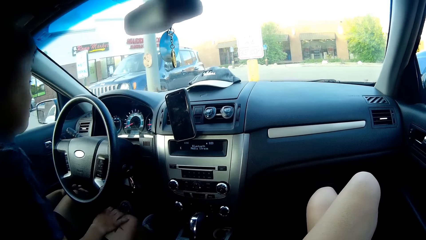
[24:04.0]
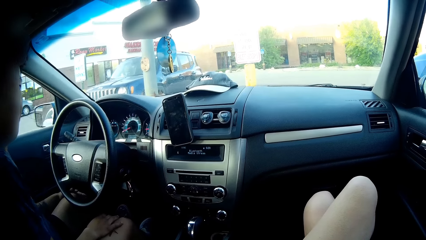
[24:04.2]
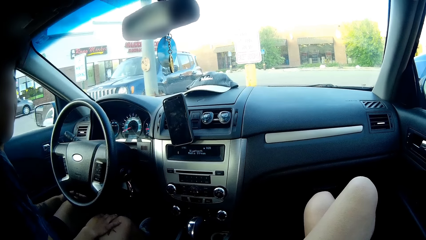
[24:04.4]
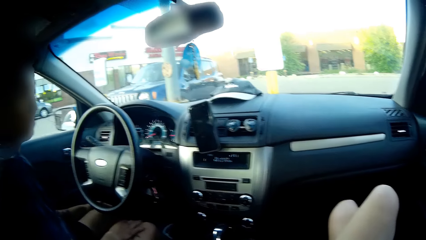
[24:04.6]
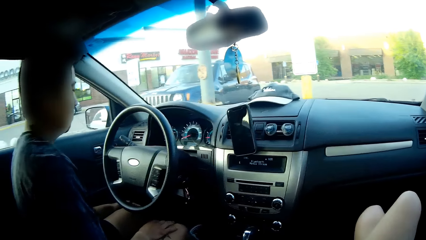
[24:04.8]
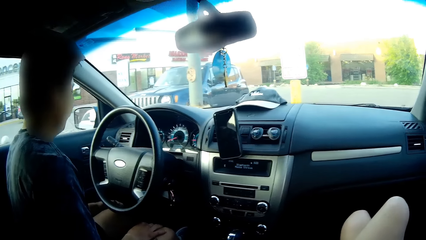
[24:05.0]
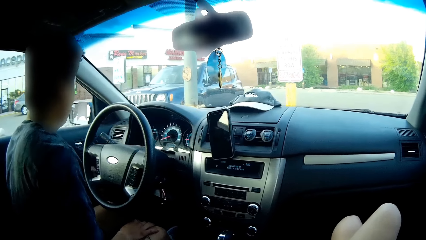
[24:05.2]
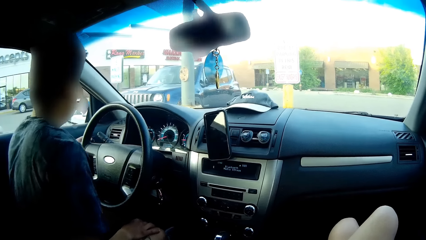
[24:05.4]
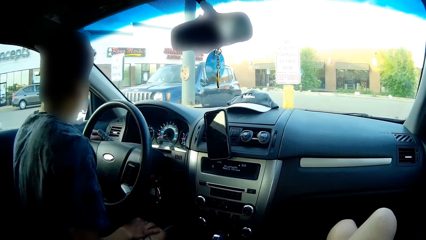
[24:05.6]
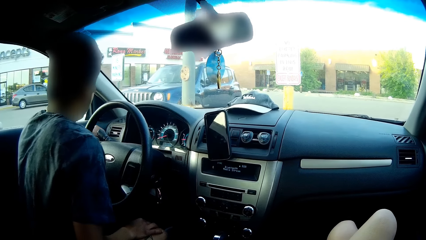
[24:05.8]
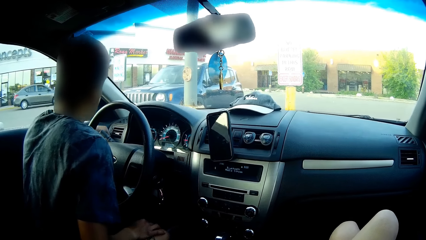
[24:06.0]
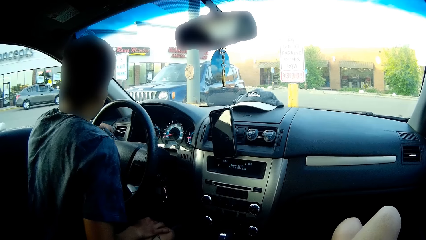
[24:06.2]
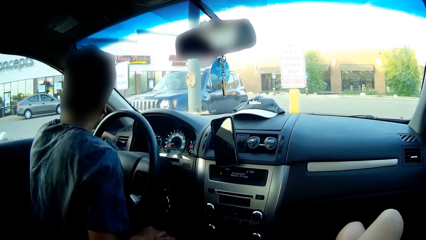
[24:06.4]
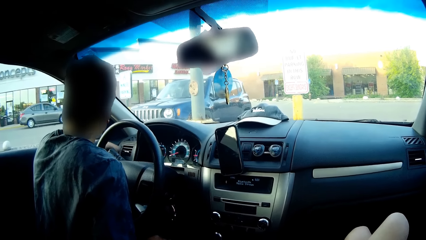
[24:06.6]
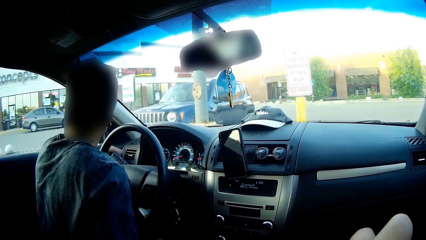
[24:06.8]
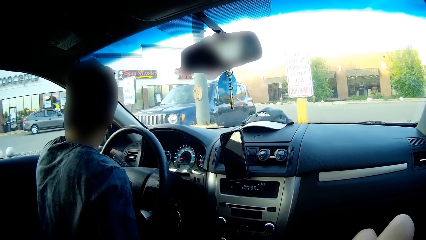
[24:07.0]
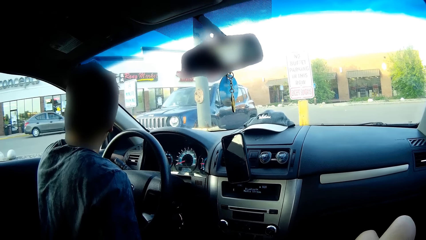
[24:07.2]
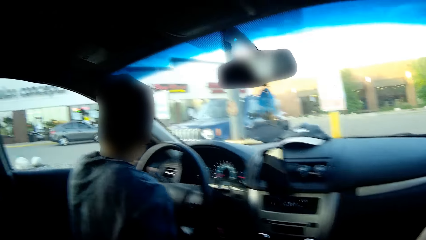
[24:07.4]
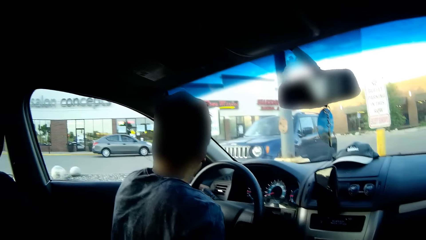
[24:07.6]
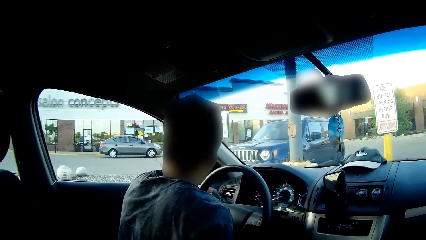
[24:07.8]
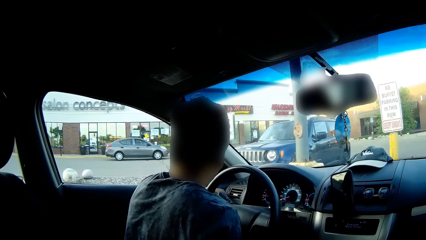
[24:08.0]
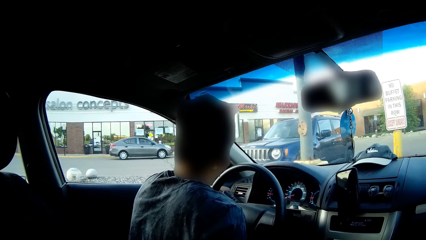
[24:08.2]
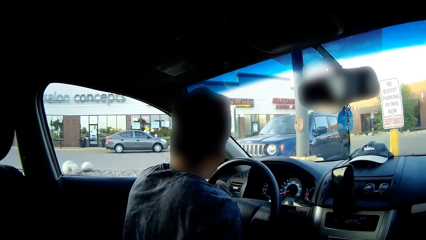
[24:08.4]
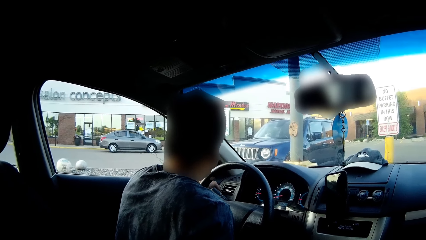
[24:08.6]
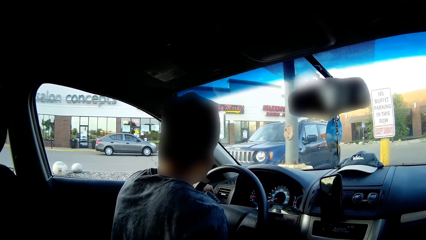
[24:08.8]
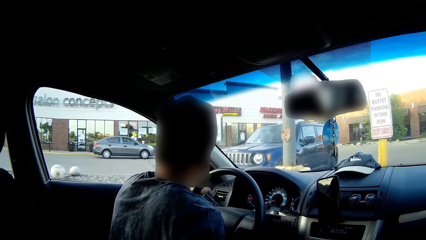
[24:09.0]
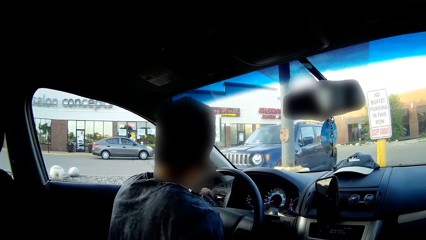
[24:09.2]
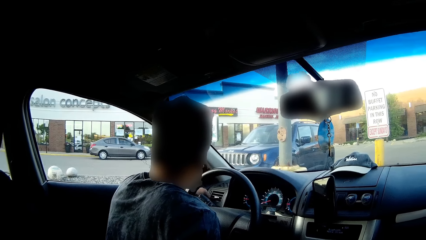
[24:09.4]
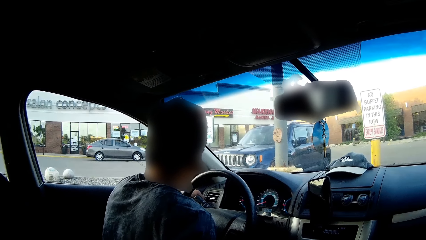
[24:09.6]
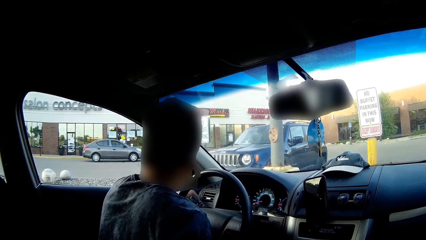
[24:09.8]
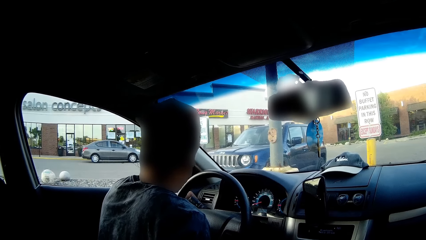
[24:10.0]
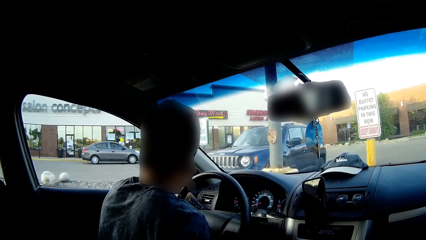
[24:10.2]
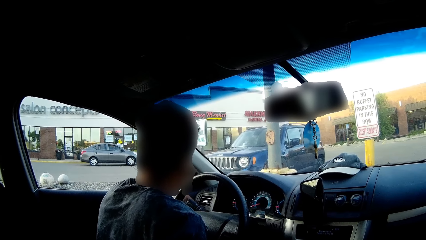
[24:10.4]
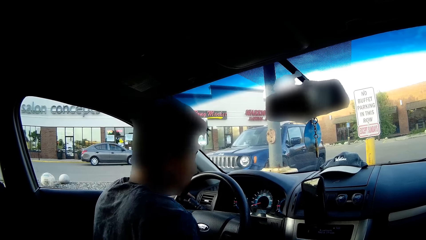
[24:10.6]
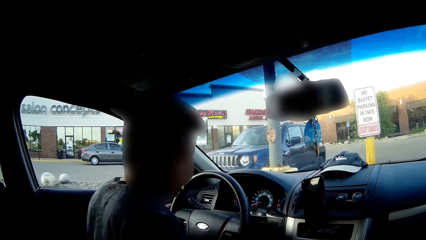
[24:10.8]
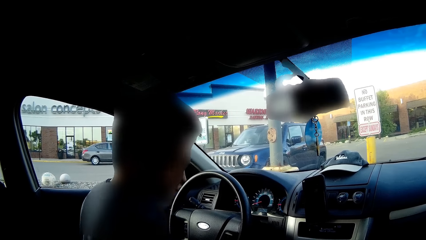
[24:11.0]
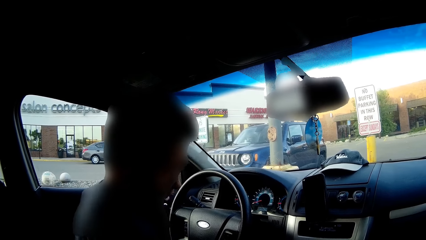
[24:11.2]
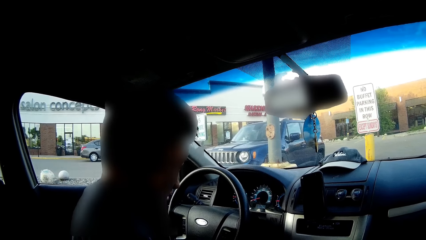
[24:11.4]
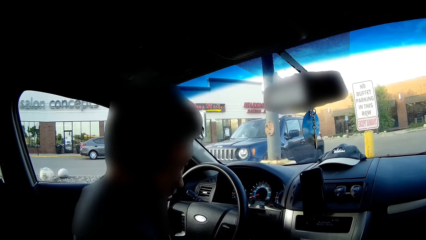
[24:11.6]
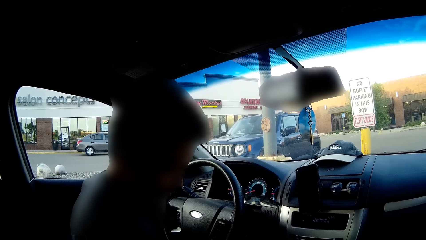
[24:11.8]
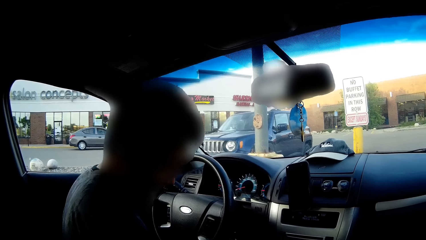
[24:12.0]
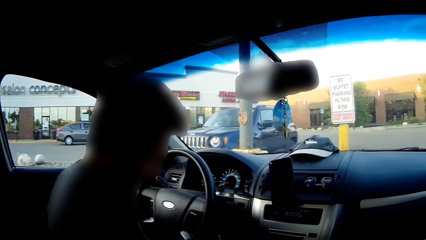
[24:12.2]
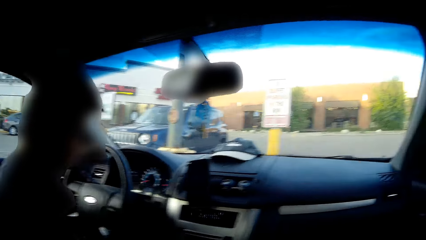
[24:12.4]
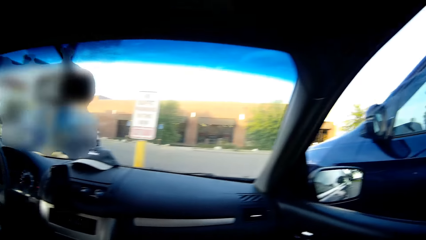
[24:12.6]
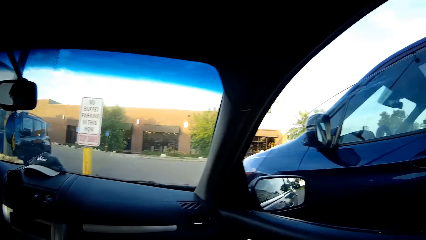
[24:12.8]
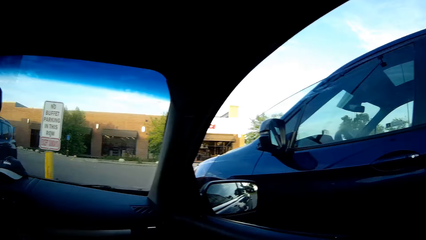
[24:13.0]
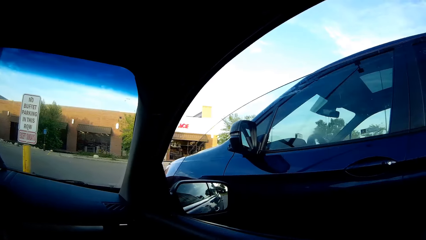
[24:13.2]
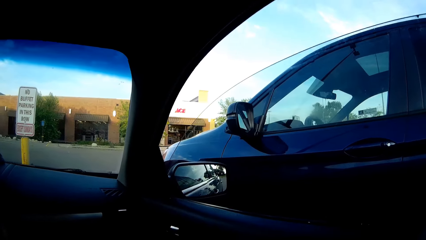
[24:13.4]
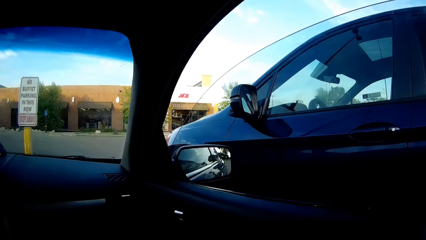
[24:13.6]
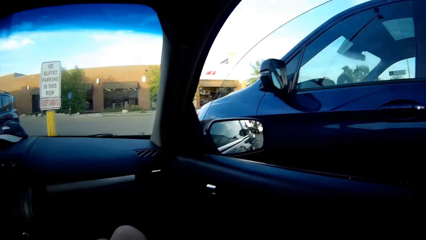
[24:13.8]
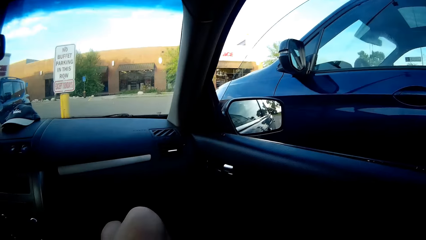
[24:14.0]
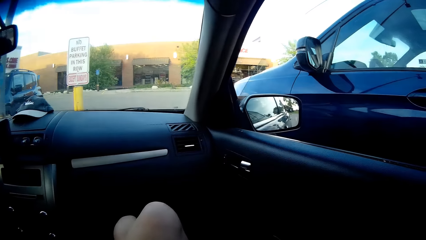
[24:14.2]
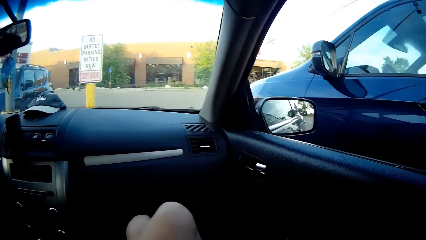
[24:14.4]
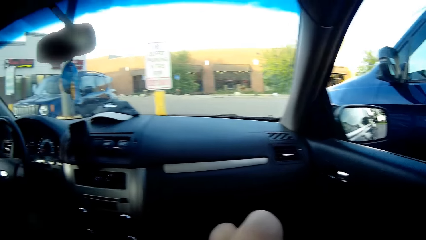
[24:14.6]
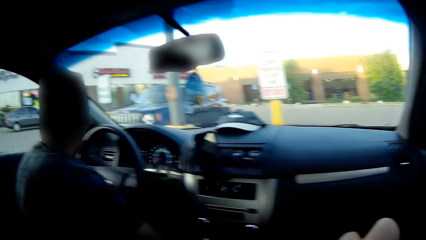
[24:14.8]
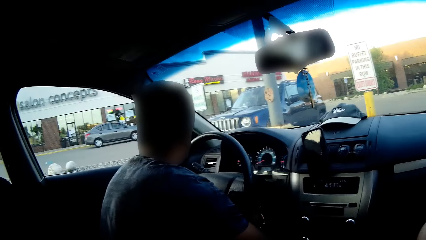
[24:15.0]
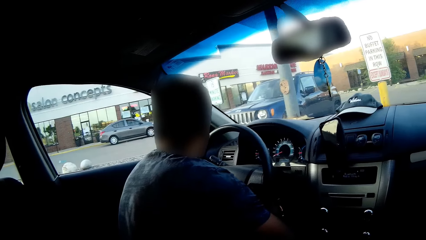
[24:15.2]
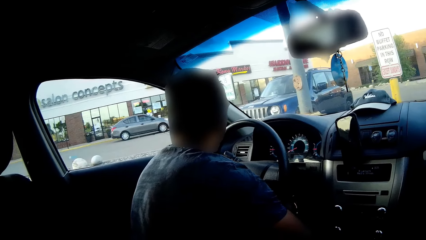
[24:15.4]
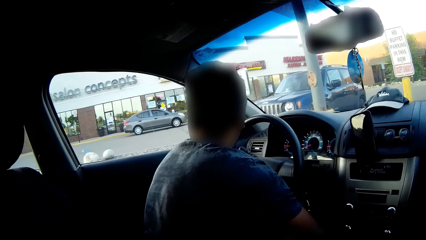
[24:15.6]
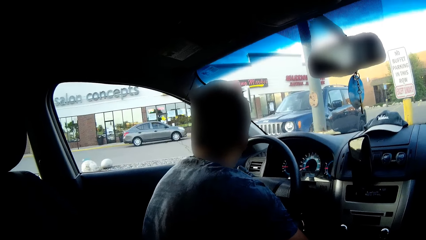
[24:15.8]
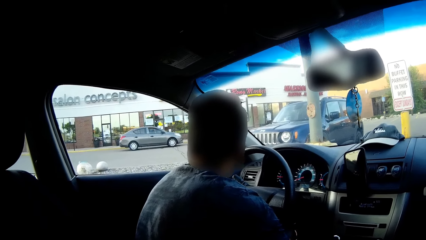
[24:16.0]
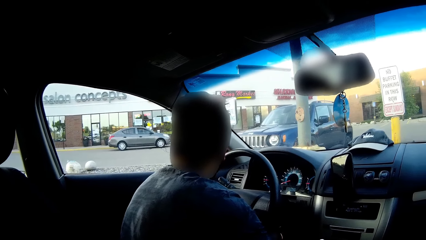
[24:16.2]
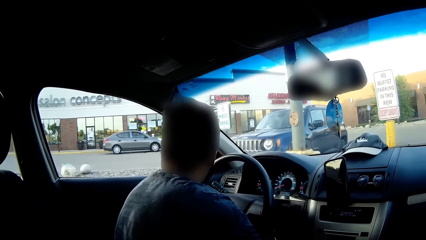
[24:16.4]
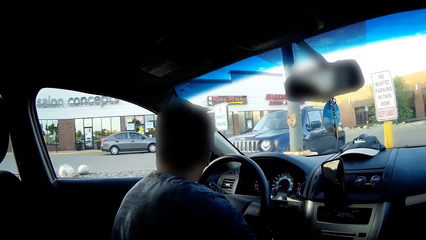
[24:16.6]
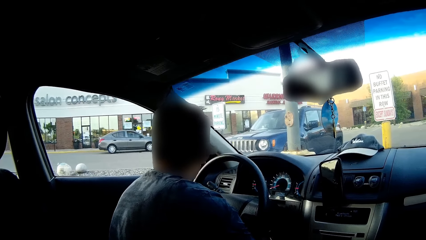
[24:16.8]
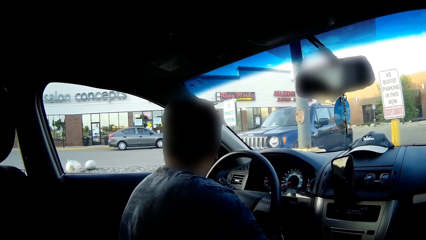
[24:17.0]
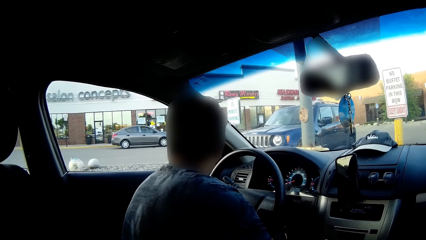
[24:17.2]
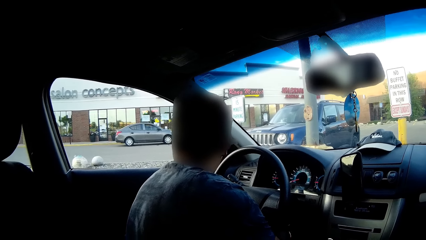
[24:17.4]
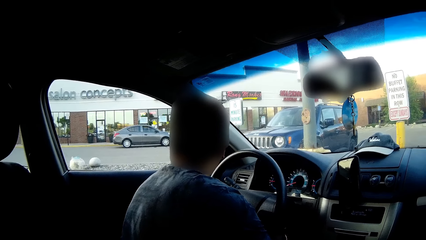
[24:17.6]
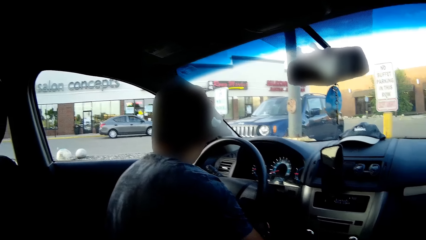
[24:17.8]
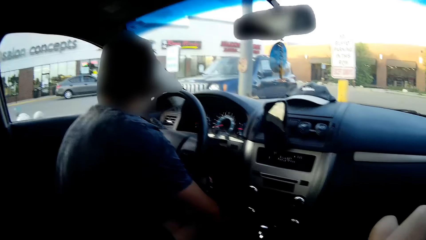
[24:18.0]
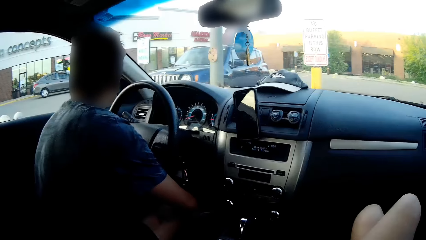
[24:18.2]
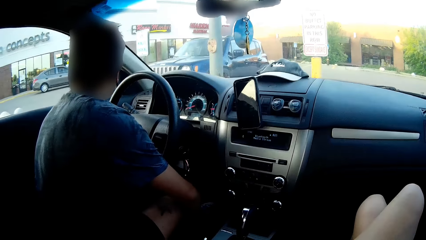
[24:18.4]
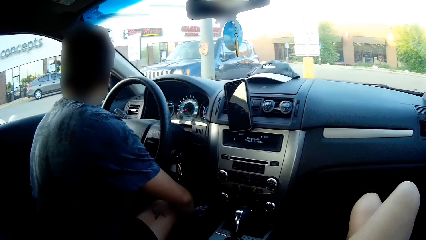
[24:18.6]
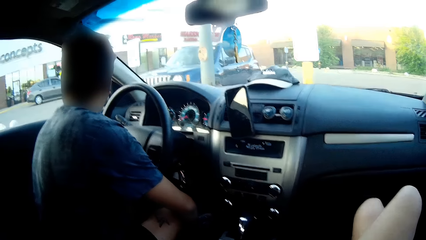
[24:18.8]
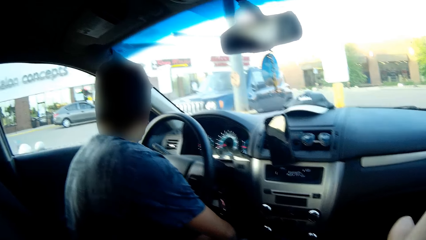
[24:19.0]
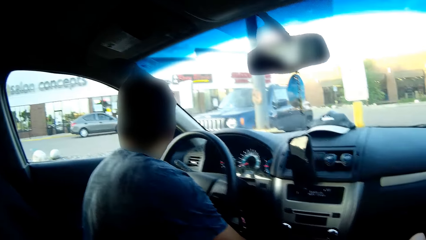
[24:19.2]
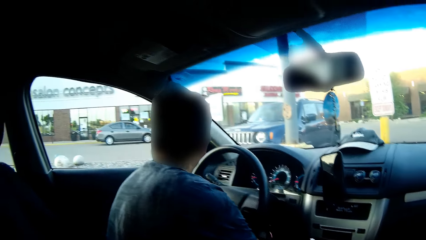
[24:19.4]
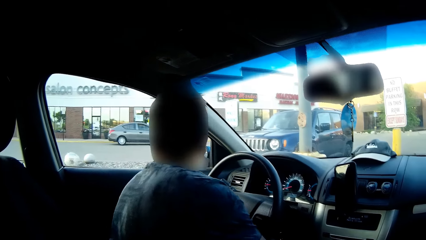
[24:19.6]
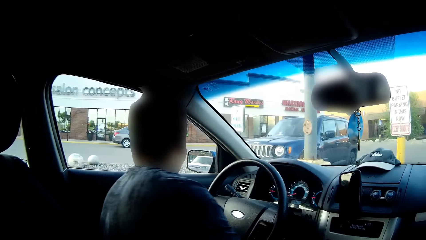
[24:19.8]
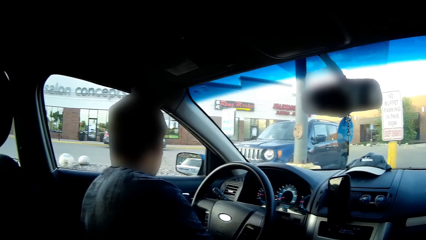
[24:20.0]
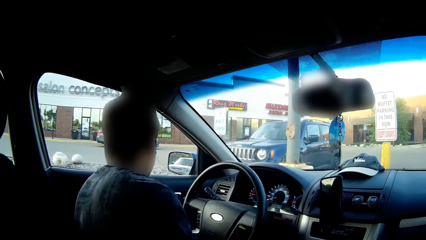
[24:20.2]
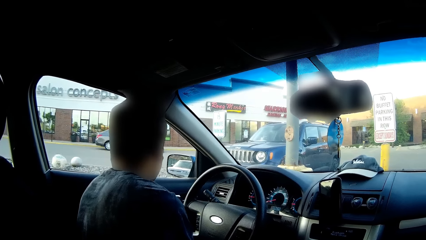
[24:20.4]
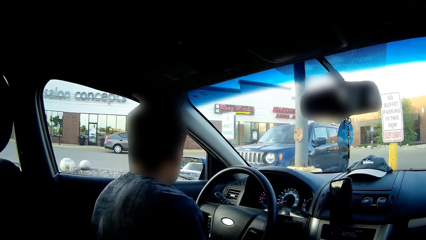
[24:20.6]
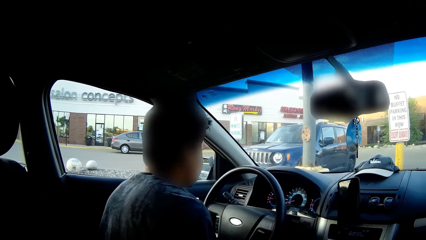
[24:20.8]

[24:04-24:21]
The camera wearer looks at the man. They interact with the man. They look around. They look at the man.
